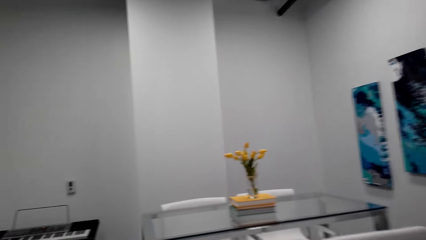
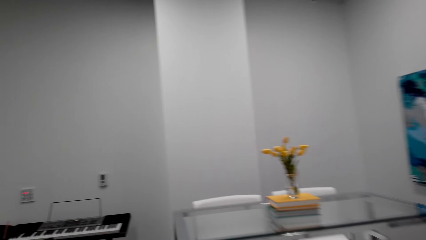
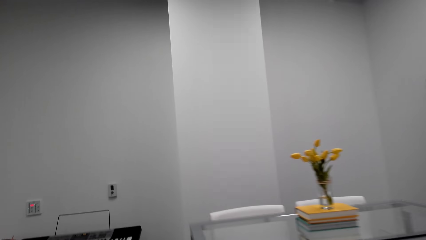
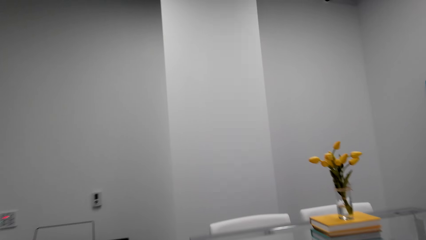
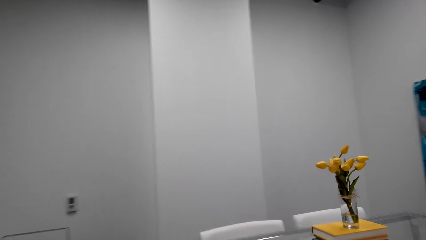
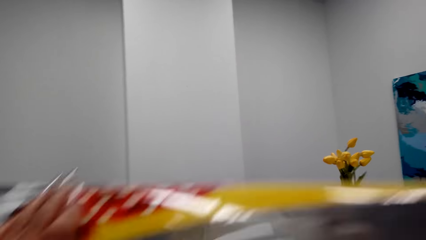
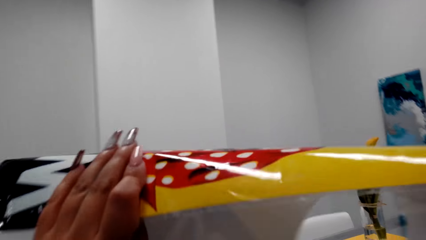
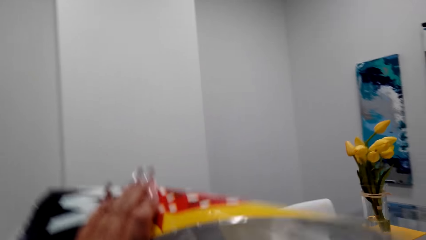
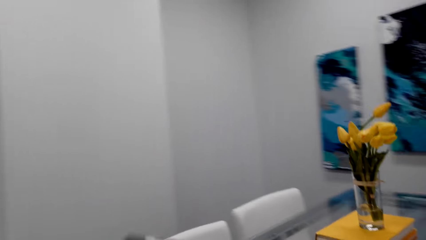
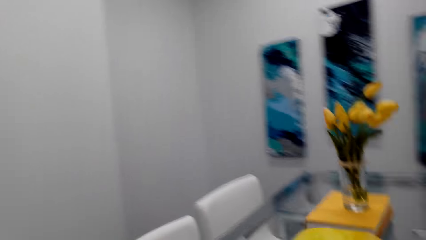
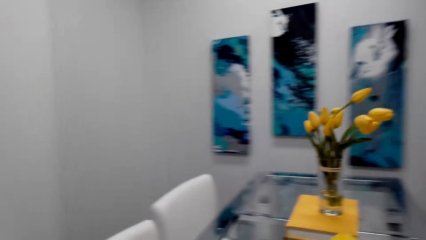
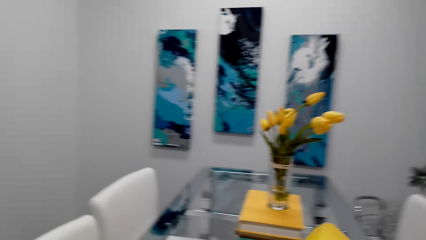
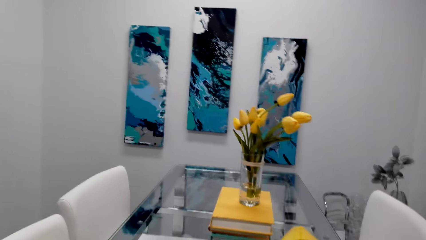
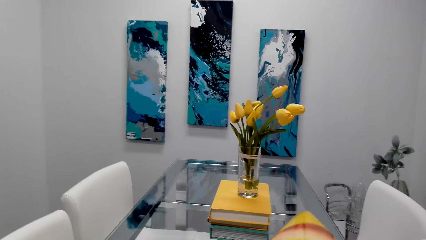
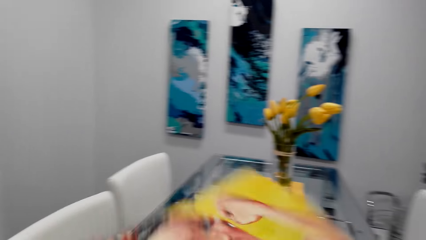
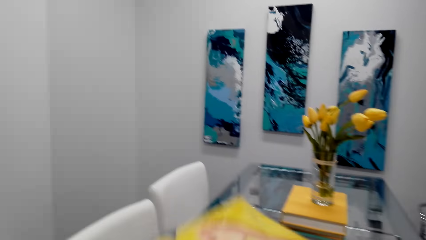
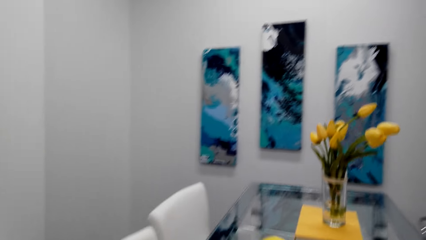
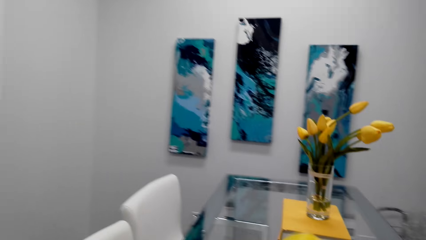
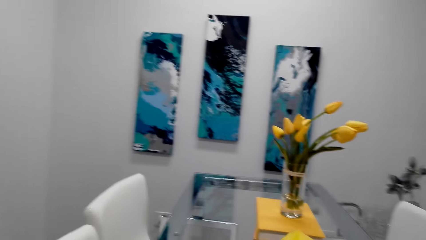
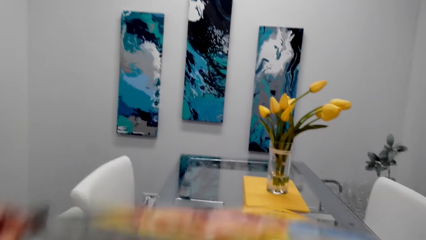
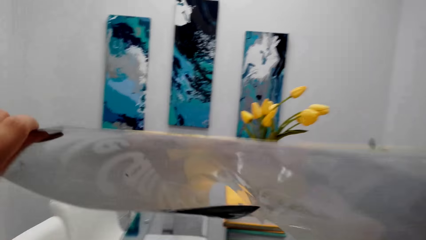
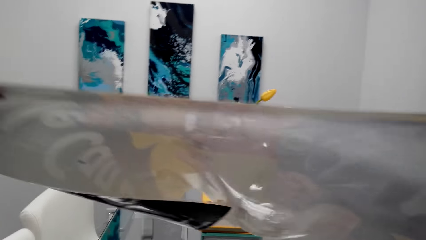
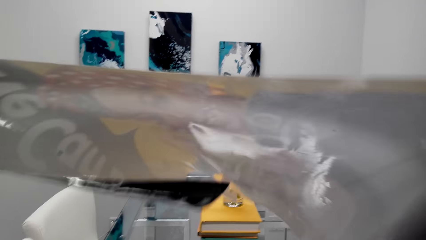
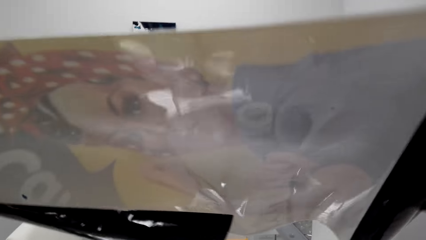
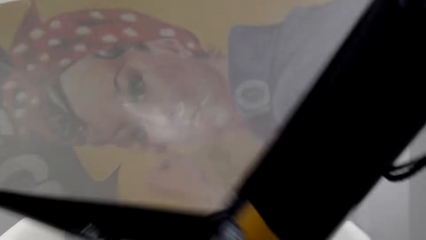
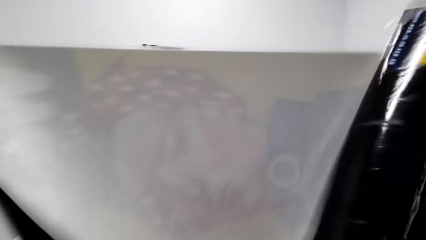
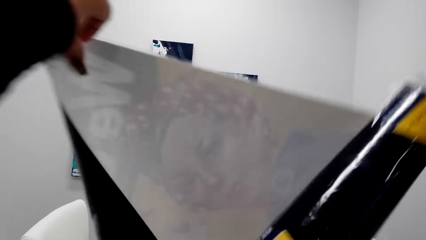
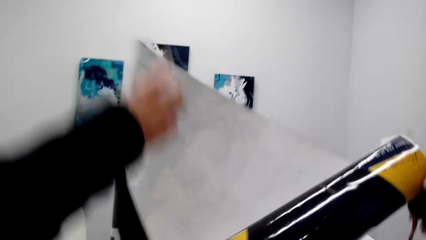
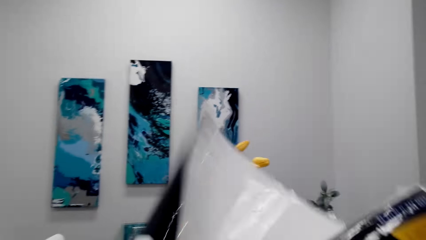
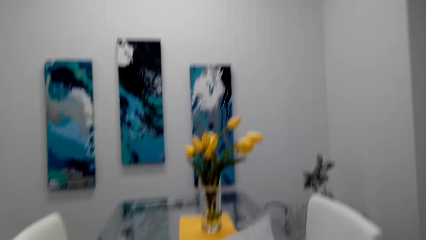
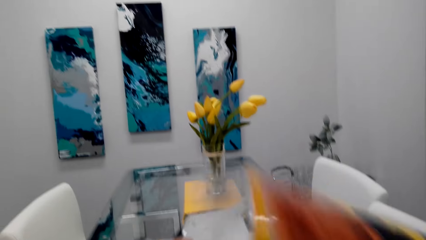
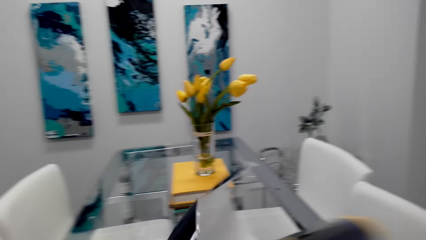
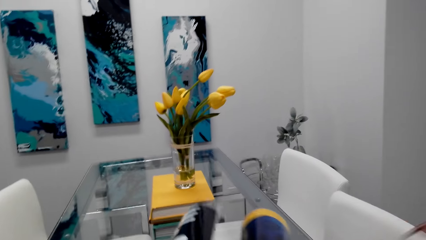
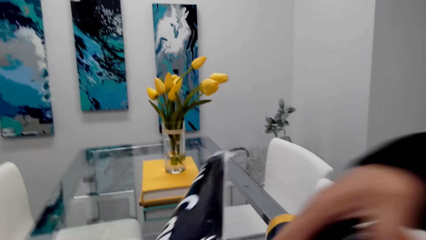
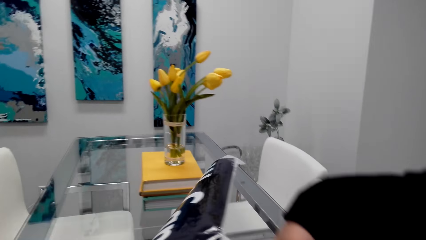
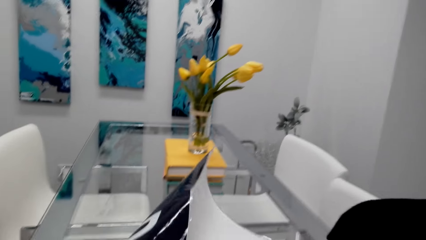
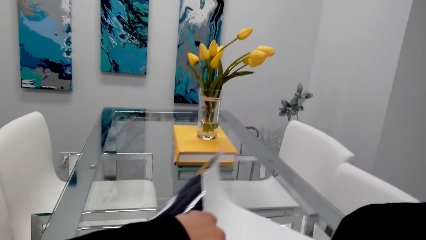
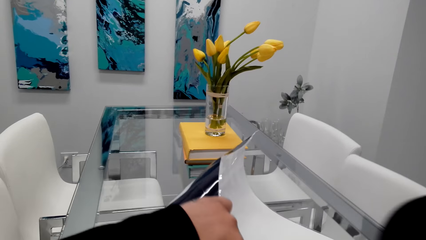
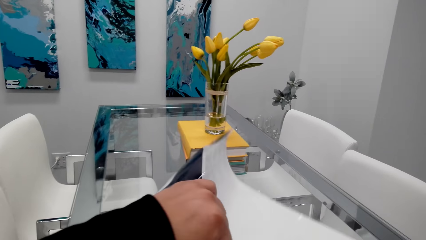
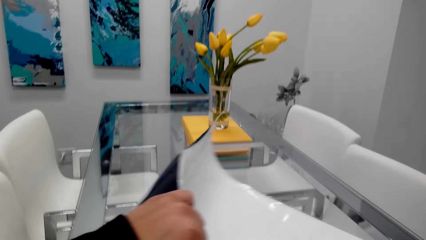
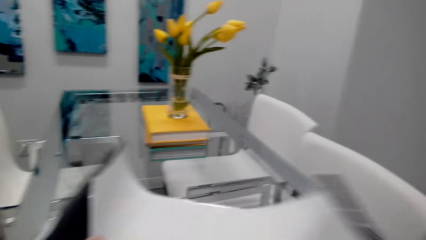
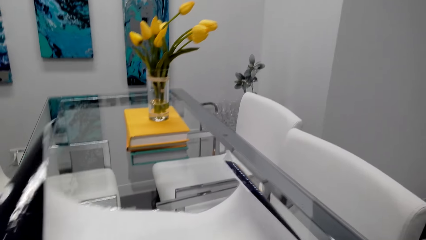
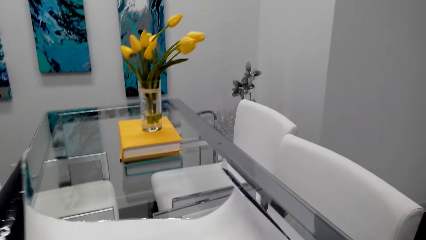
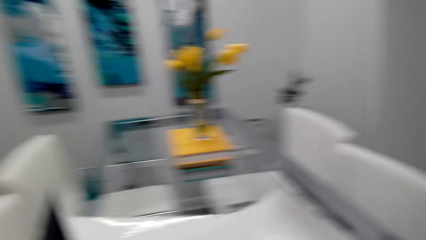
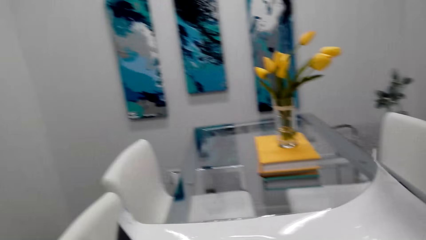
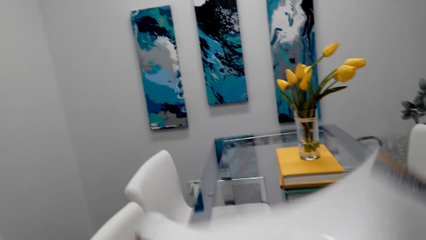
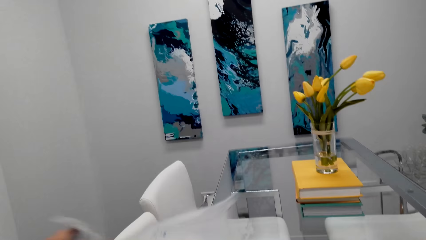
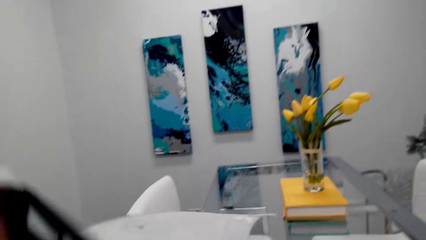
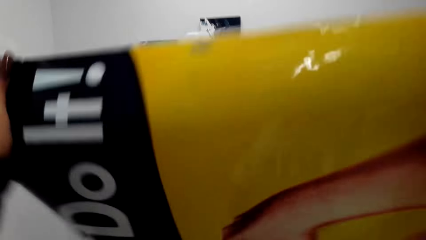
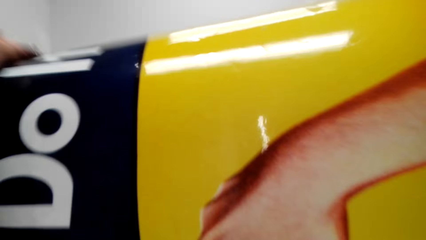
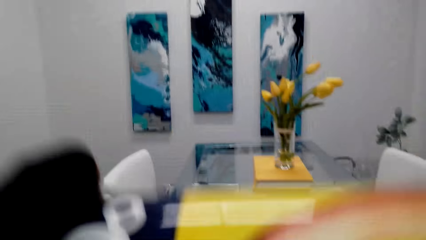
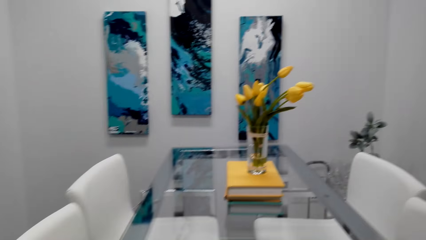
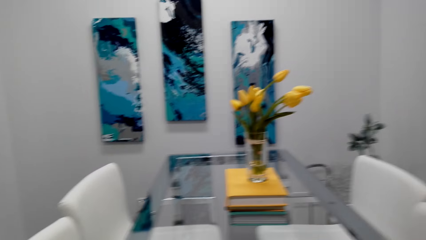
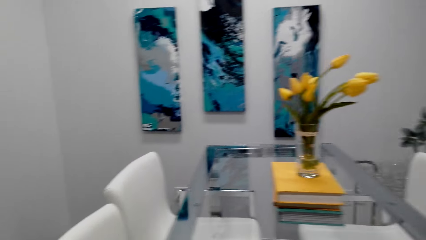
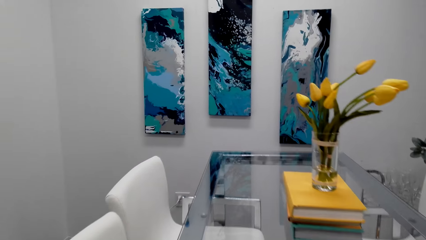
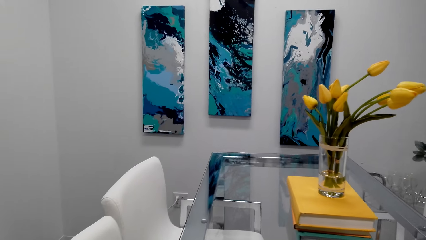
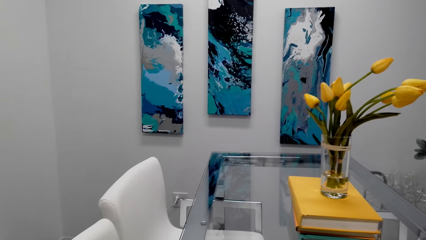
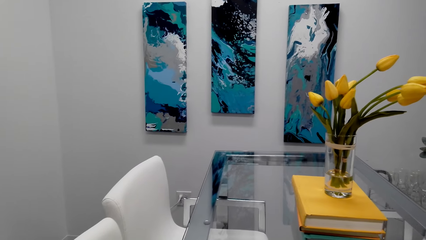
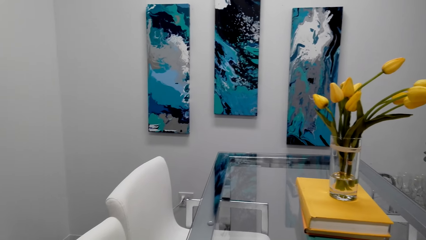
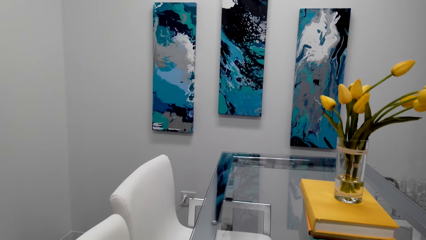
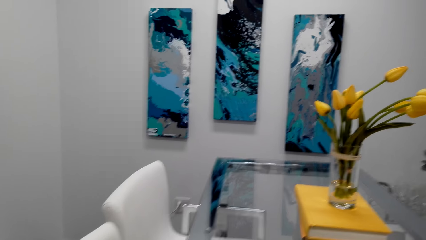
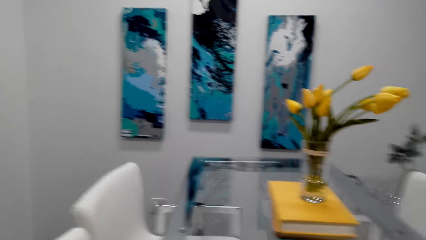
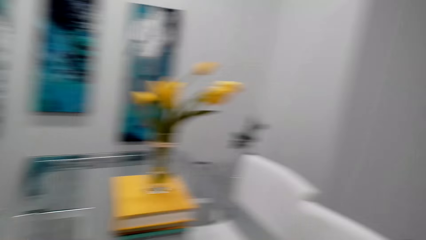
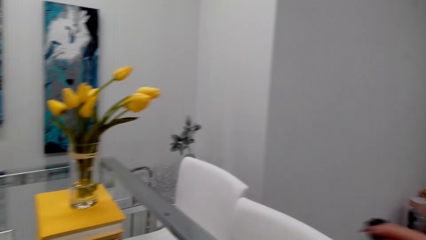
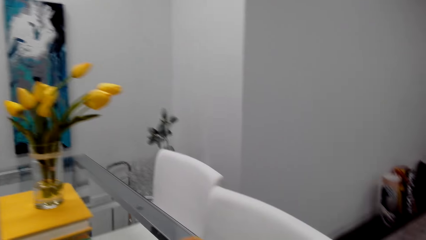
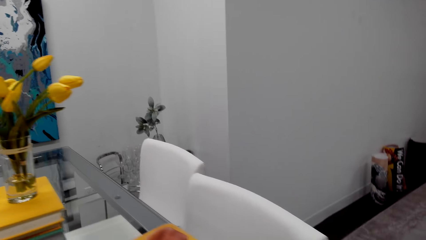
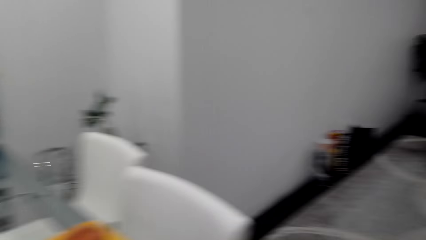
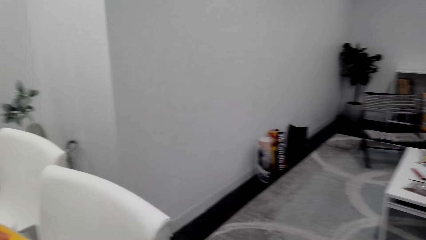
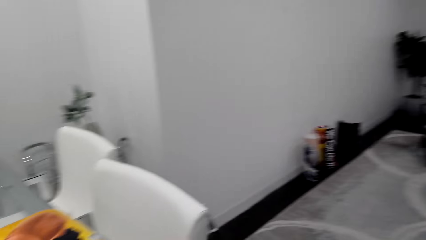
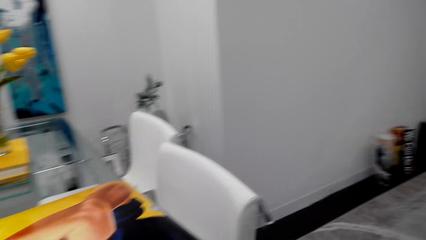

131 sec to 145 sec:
The camera wearer puts a decoration on the table. They lift the decoration. They spread the decoration on the table.

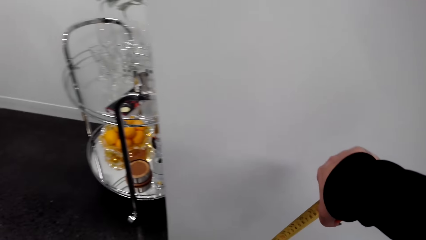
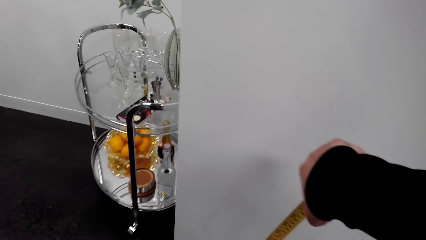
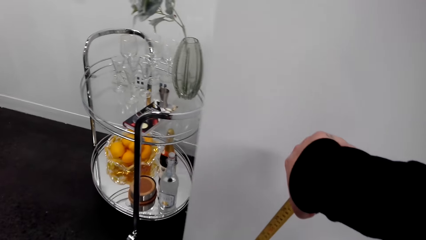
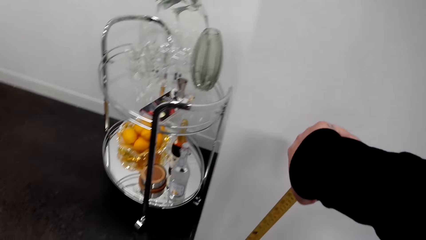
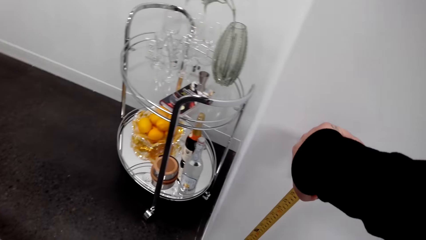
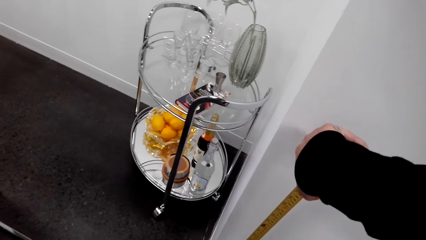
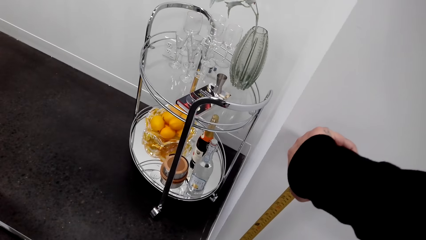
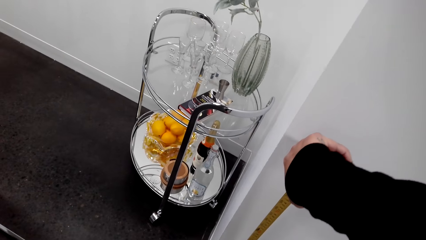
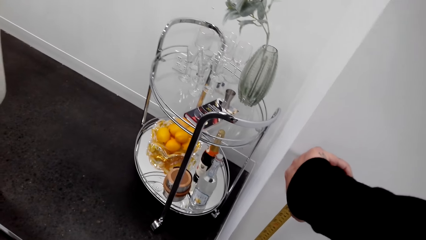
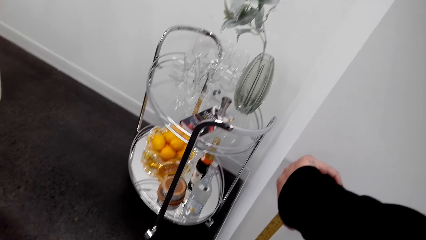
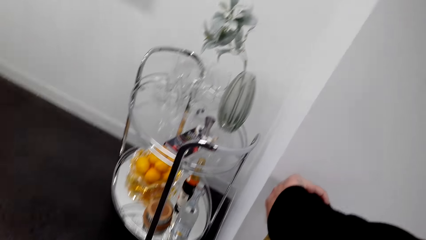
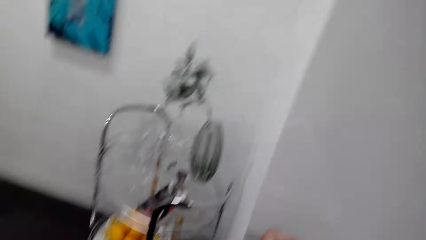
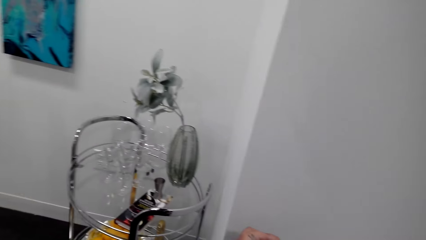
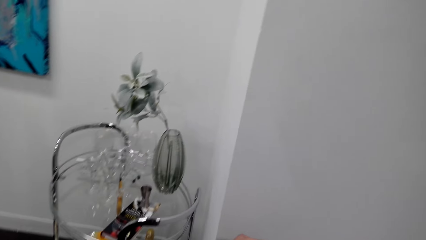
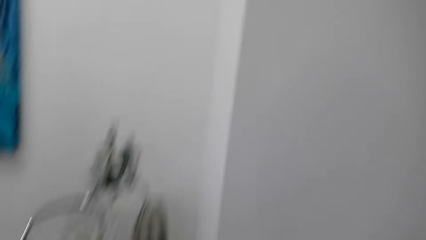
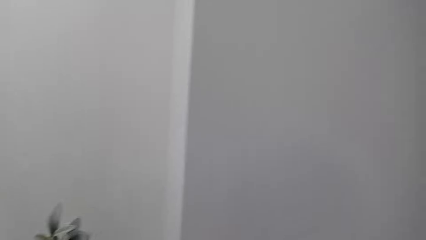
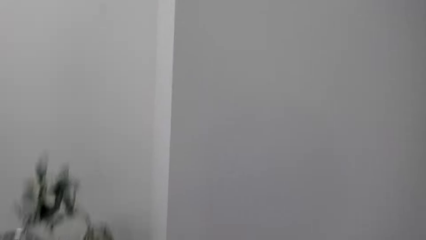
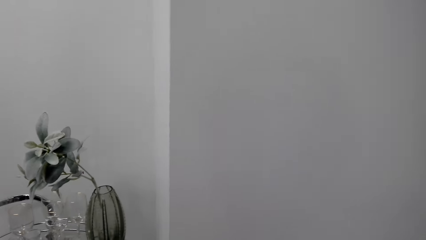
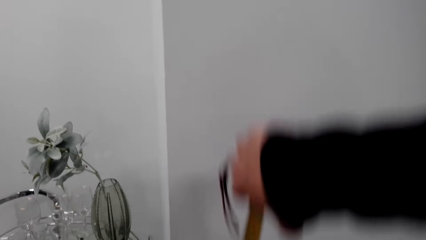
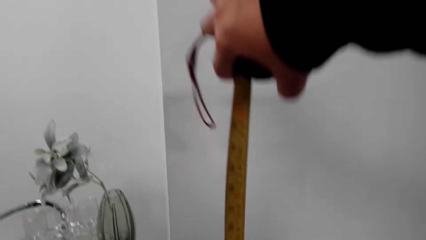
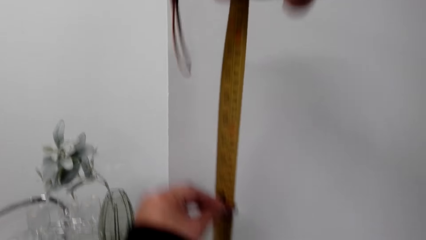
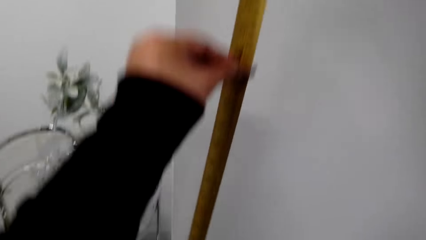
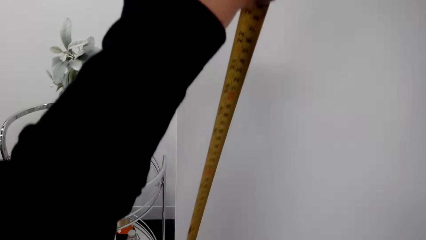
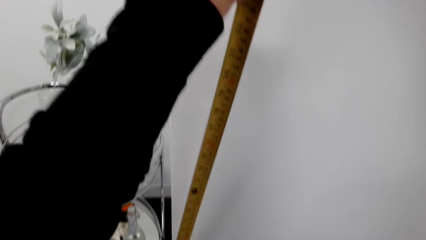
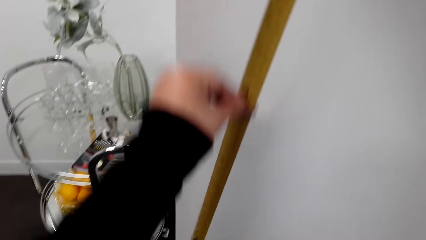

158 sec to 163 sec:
The camera wearer measures the wall using a tape measure.
